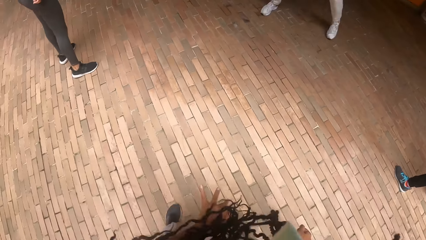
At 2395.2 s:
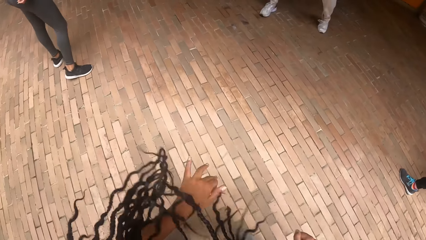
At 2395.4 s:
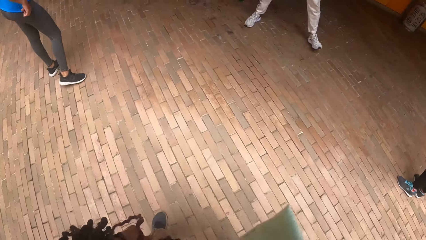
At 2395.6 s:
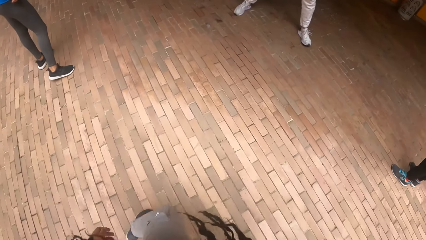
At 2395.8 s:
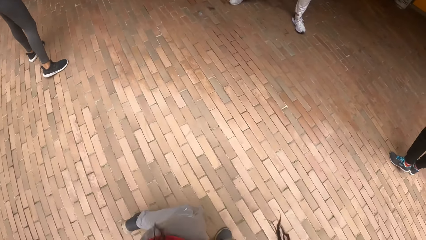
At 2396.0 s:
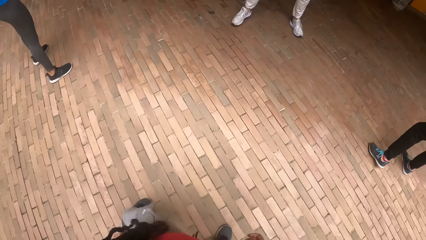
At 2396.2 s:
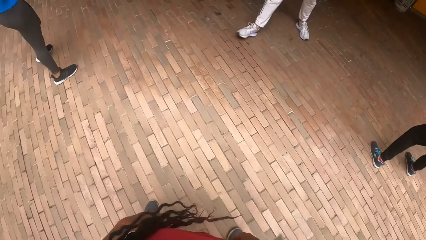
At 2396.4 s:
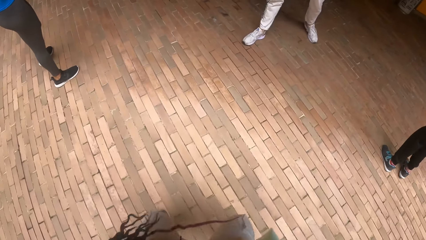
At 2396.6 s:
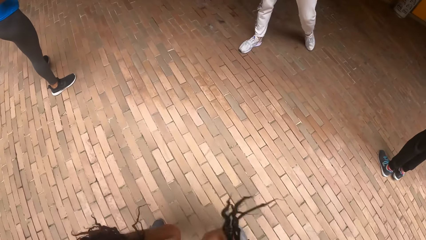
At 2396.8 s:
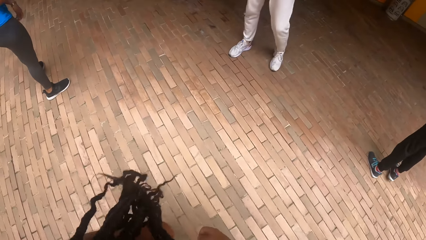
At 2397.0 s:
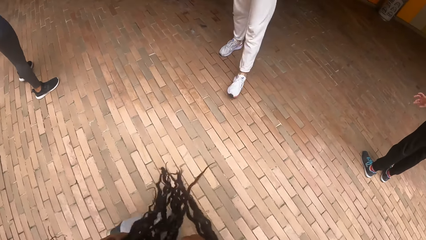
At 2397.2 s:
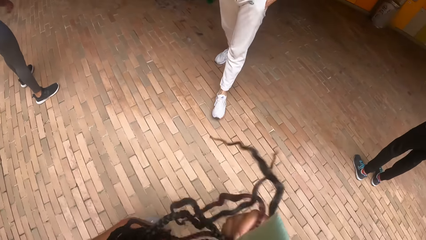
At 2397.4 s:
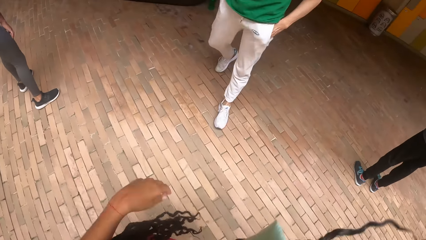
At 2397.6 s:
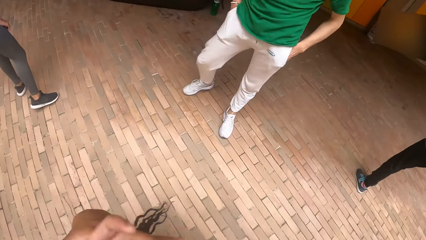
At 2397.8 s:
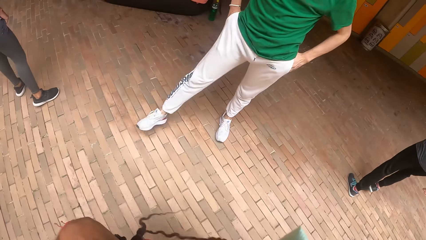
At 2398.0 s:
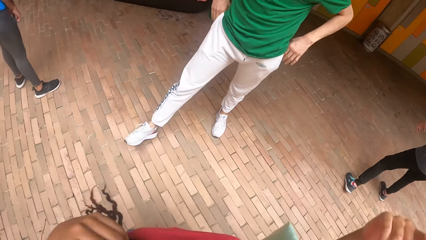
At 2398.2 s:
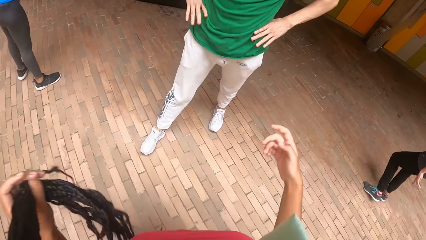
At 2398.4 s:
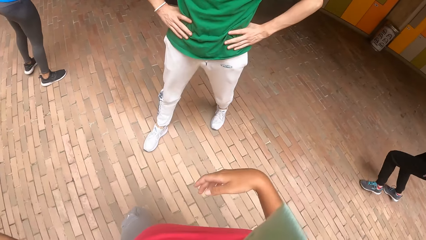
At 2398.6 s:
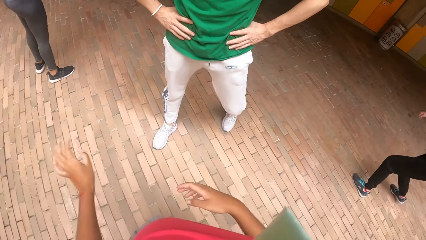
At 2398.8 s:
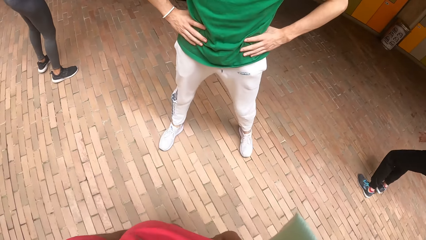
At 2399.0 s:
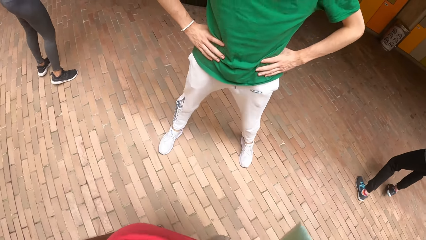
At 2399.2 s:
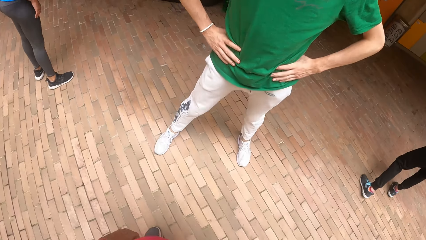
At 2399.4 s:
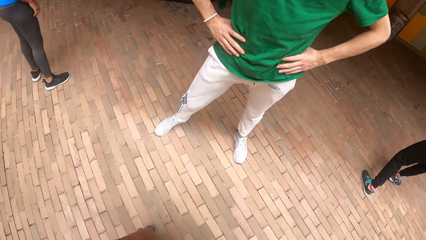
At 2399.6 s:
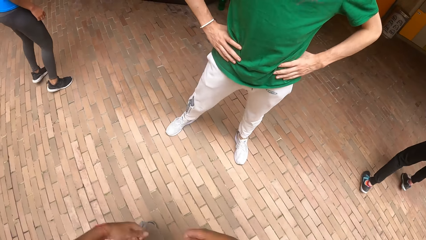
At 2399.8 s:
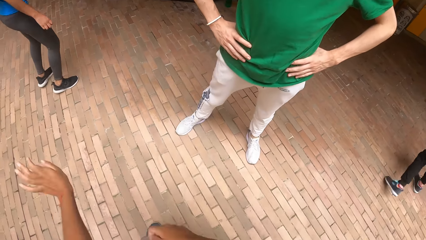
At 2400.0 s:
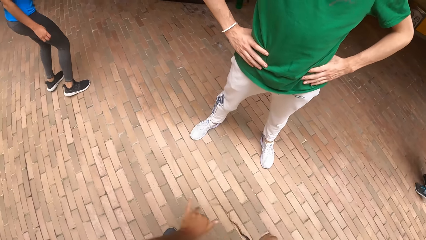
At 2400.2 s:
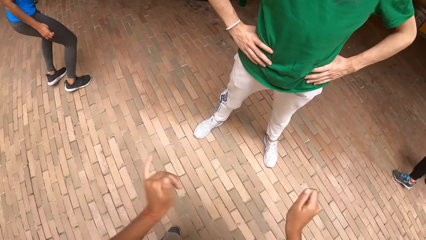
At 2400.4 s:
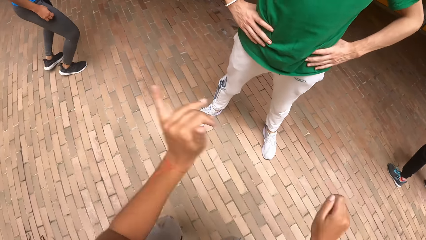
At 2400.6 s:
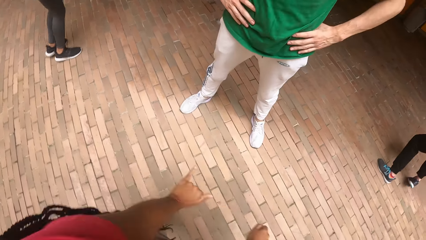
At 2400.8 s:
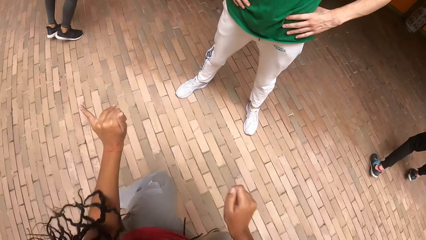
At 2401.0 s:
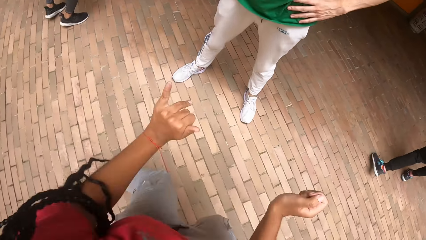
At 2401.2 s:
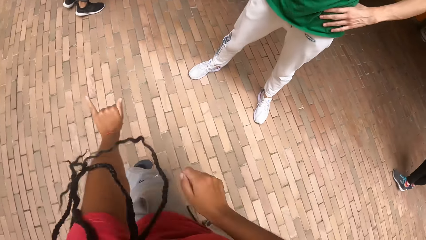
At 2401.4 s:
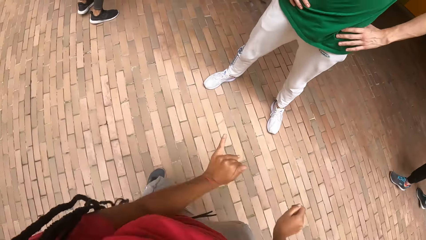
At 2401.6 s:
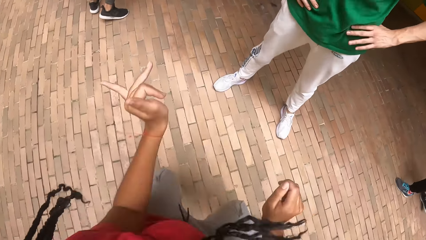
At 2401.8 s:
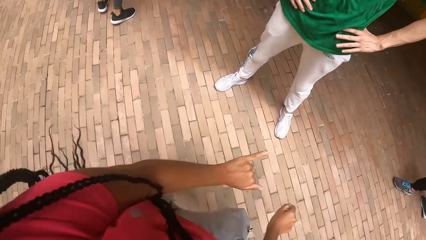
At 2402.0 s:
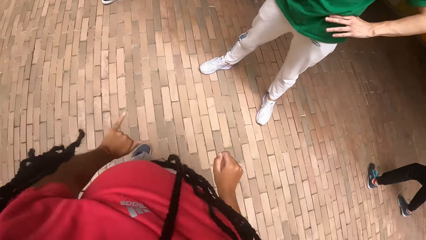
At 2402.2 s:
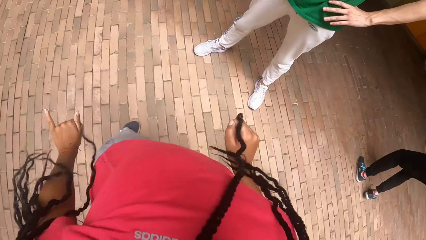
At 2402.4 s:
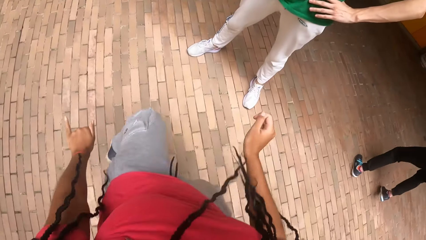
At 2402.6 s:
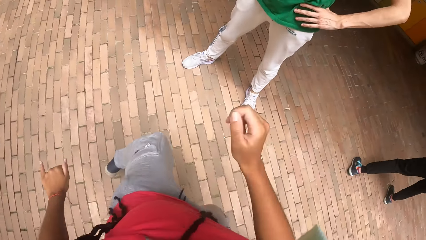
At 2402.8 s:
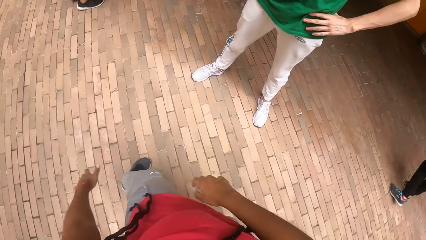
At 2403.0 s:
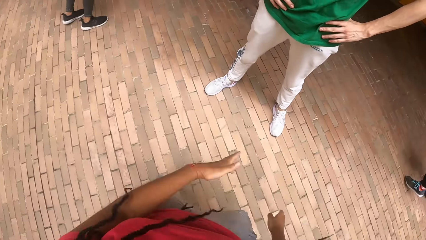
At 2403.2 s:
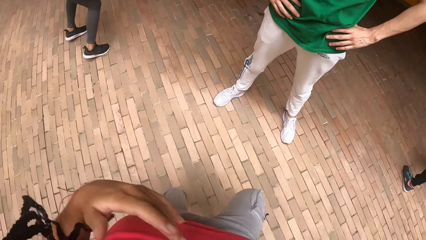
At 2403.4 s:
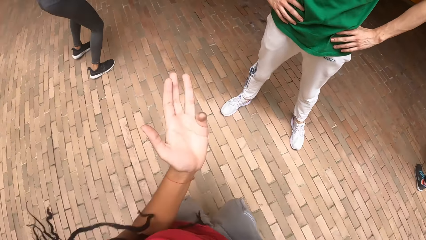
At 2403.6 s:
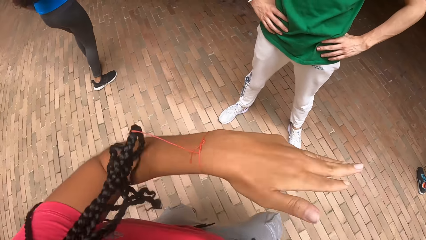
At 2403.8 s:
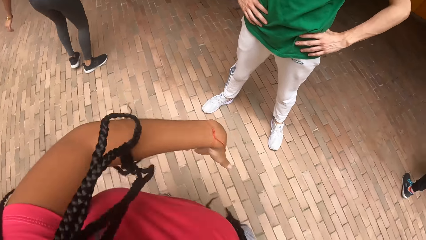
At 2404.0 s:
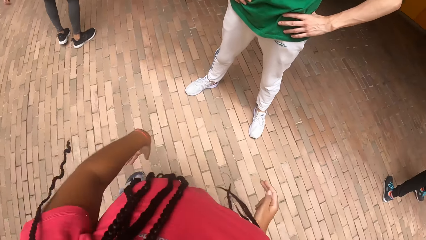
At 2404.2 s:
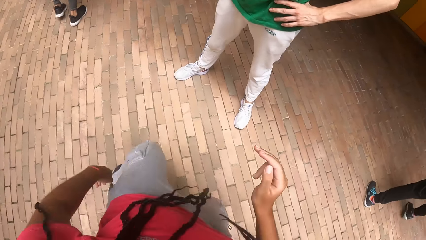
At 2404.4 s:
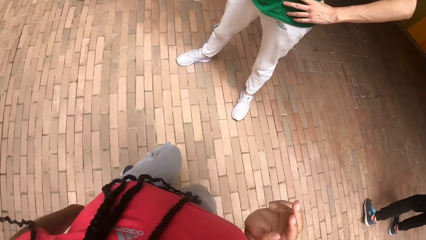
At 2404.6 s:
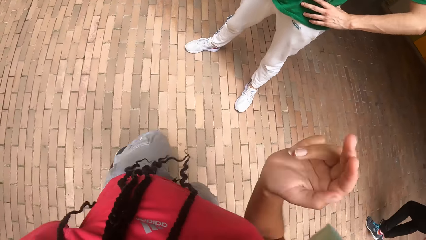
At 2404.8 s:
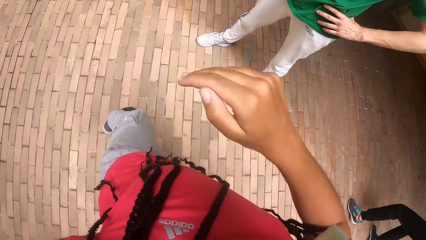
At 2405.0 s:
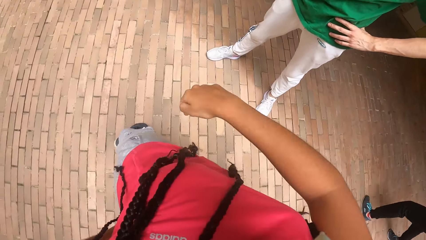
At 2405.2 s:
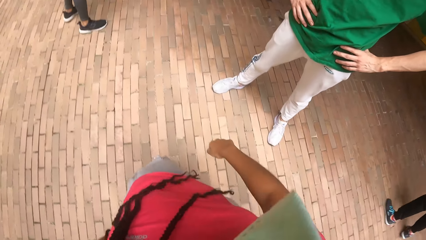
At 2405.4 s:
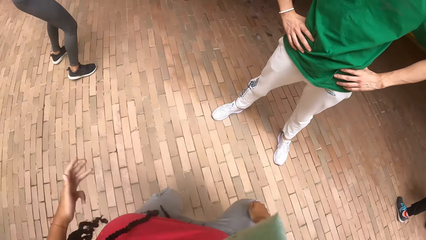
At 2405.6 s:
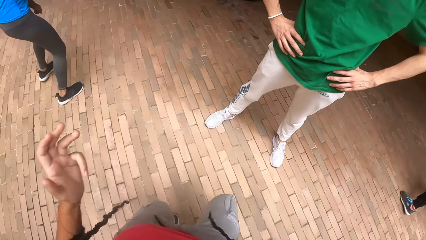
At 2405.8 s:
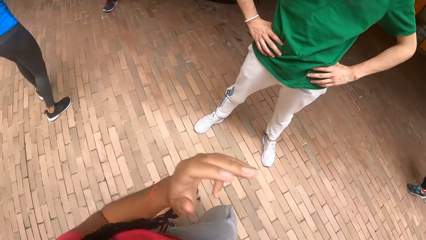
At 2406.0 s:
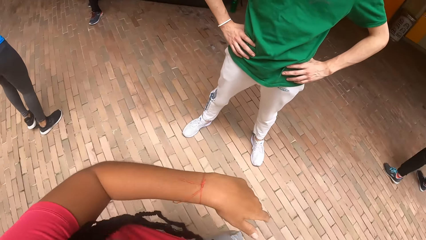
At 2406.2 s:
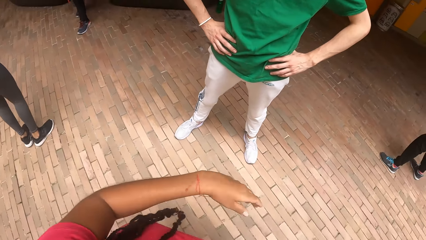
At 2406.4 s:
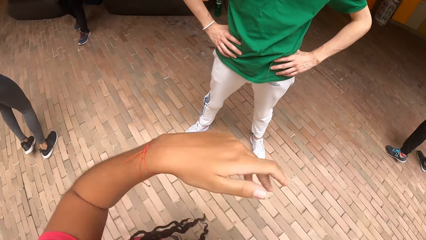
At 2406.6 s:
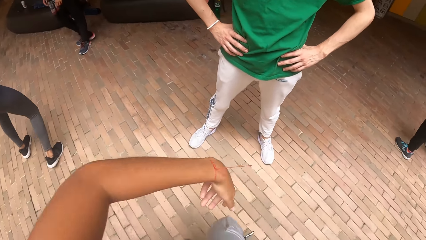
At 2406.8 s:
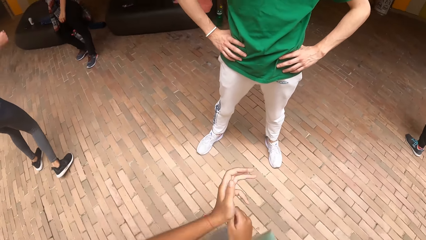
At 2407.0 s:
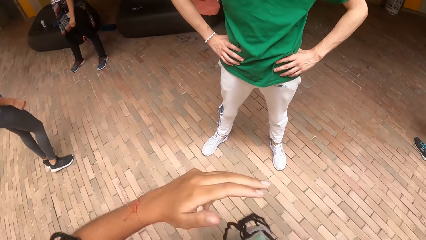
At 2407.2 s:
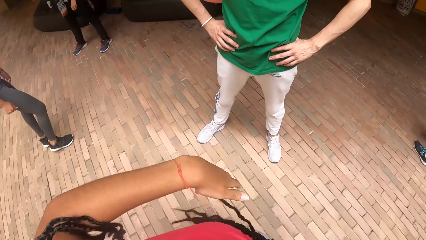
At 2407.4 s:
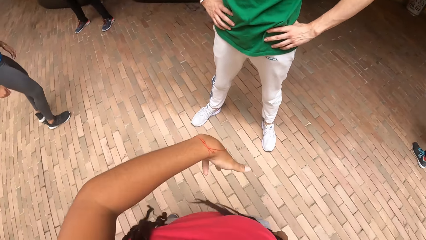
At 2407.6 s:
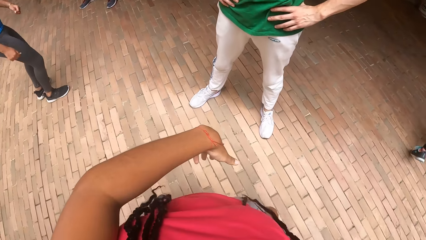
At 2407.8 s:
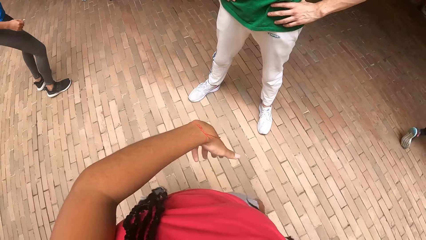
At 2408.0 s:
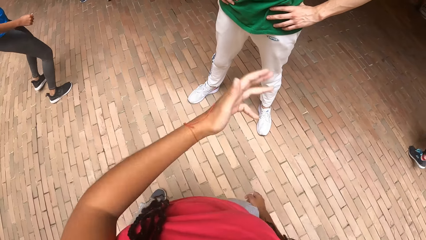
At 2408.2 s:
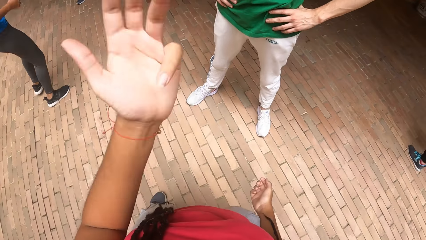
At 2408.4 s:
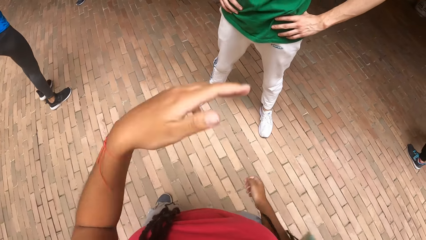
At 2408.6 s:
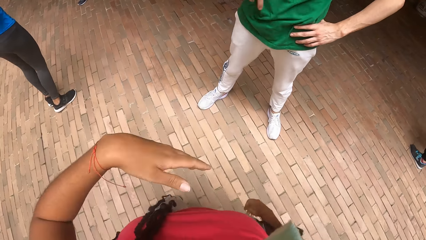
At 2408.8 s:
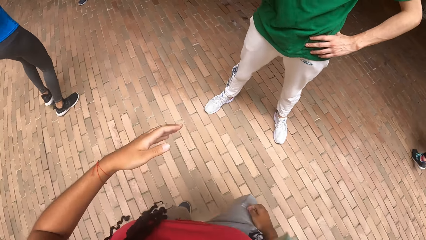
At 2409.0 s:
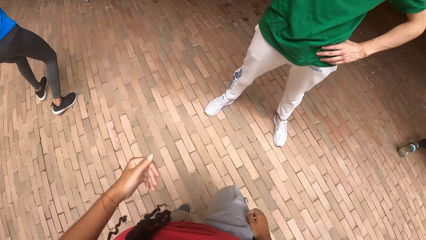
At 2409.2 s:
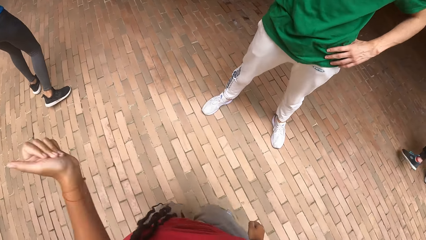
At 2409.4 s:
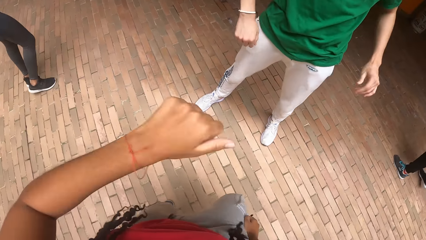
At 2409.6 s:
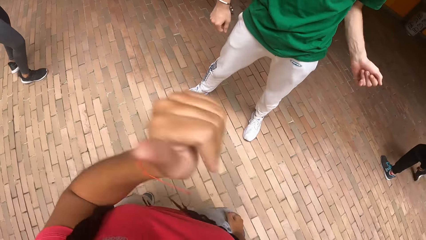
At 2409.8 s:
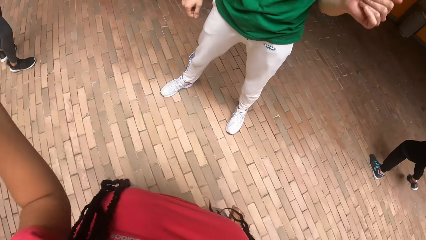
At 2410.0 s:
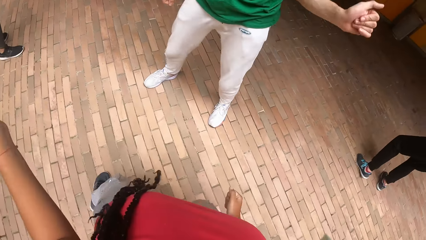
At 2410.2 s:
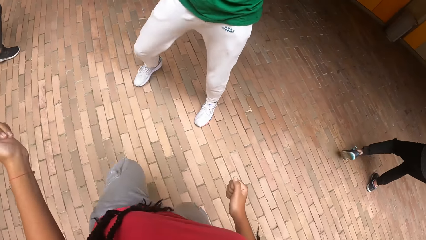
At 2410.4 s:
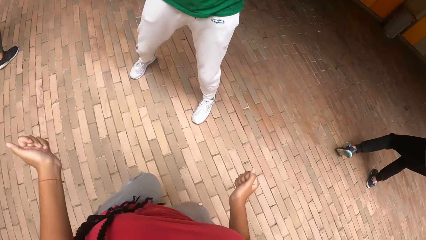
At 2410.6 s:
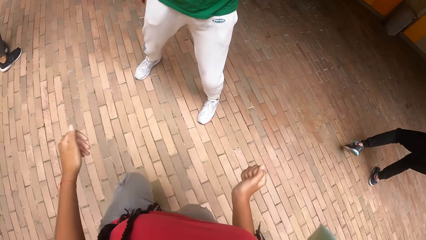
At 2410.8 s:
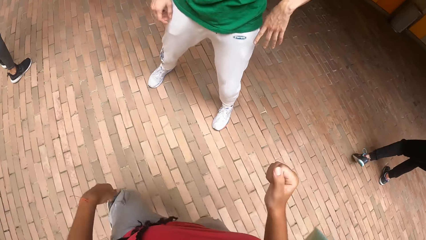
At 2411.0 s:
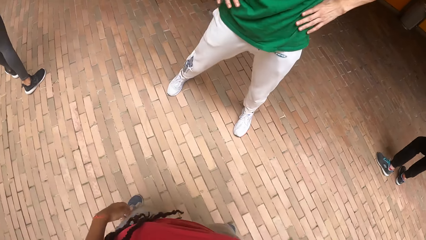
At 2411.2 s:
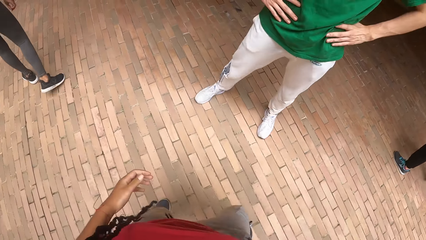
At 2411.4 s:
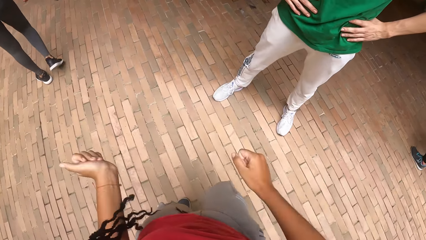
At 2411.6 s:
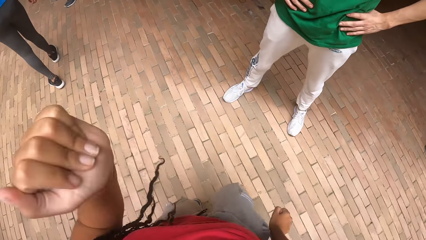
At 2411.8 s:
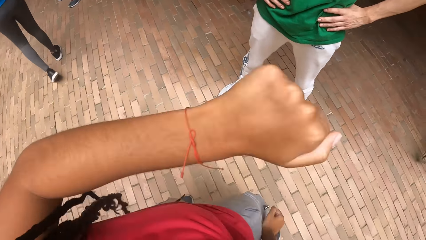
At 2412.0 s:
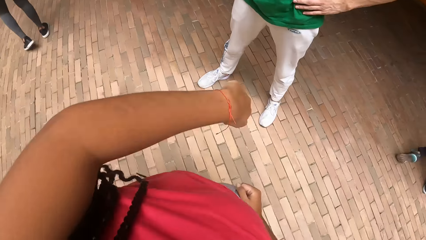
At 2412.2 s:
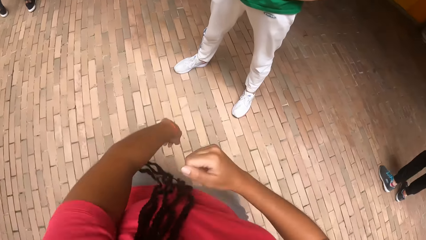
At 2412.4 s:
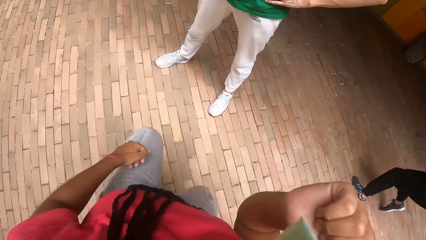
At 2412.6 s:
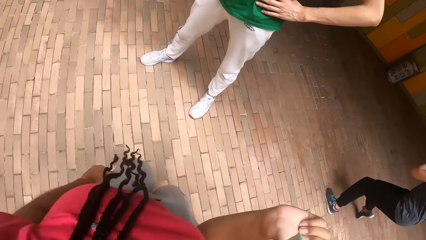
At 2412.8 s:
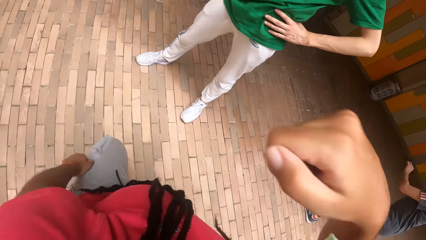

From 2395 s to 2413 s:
The camera wearer interacts with the man.
